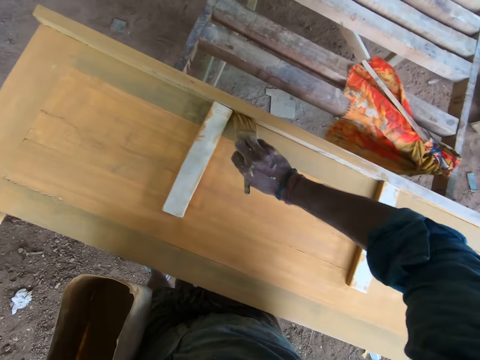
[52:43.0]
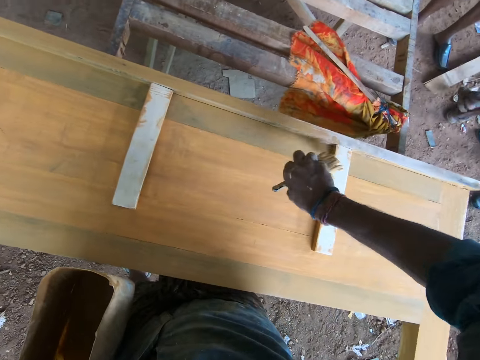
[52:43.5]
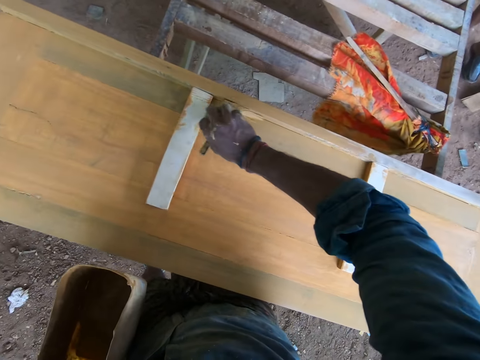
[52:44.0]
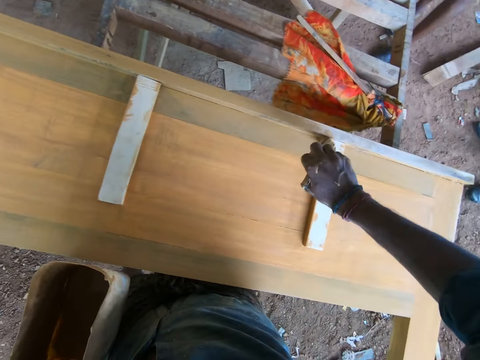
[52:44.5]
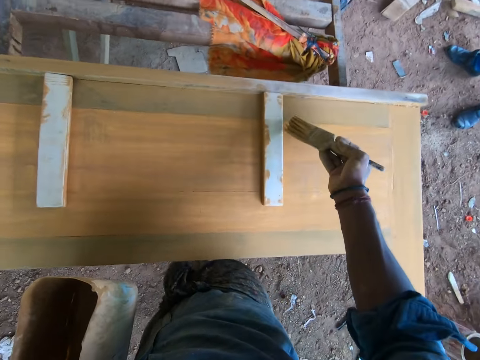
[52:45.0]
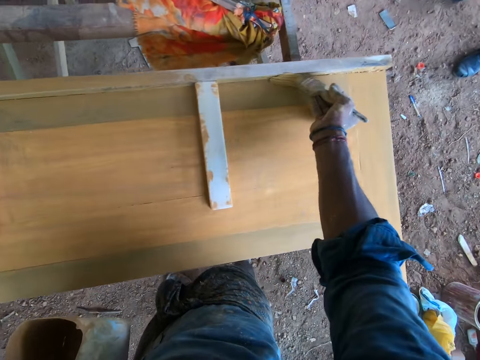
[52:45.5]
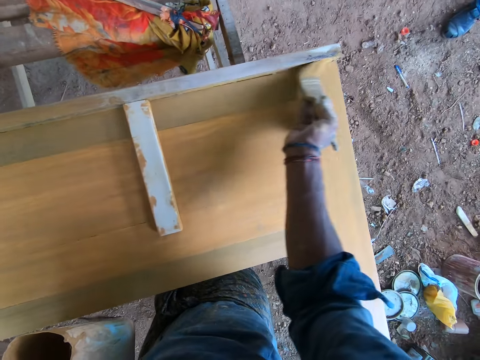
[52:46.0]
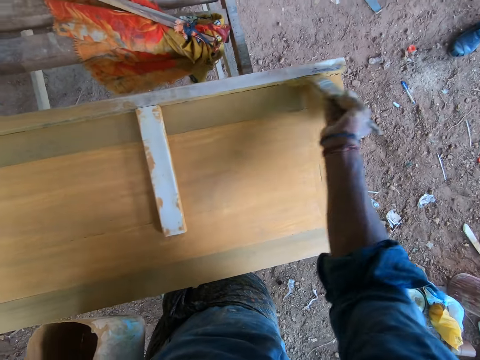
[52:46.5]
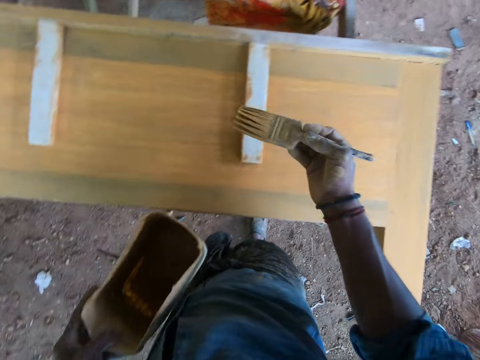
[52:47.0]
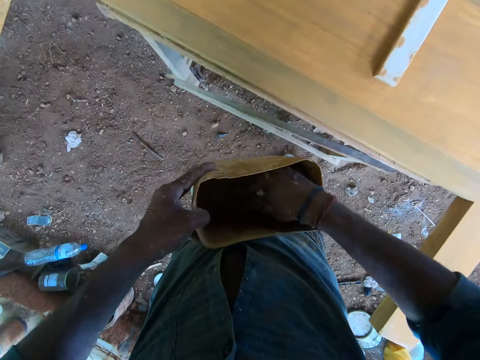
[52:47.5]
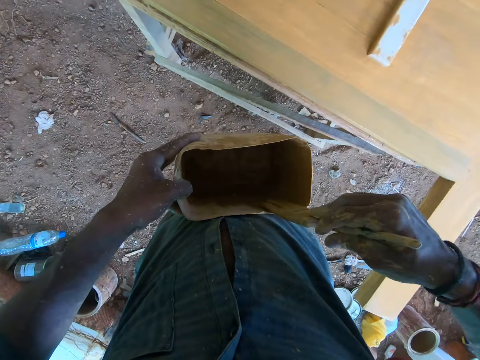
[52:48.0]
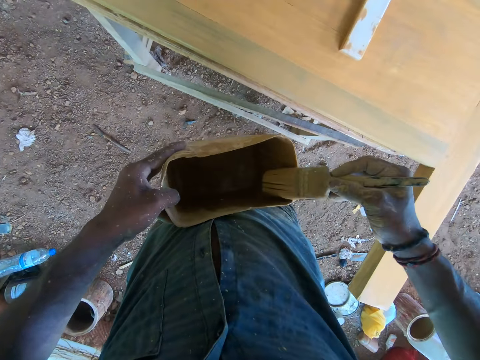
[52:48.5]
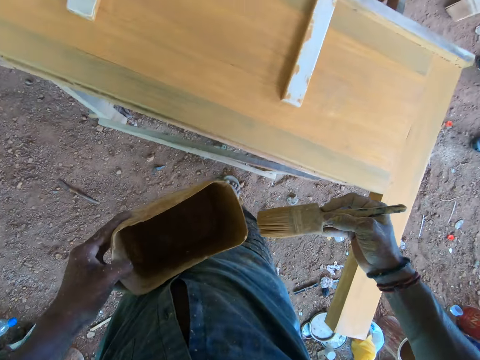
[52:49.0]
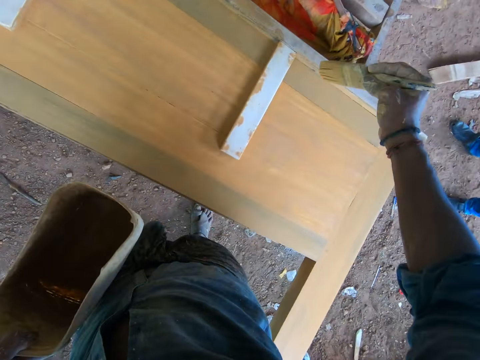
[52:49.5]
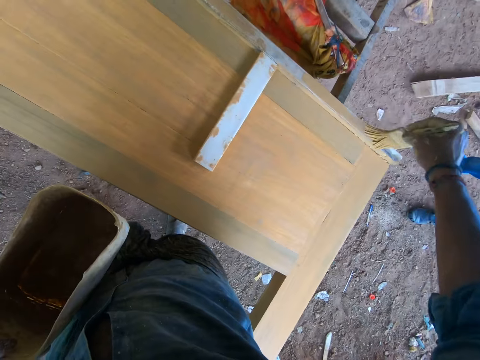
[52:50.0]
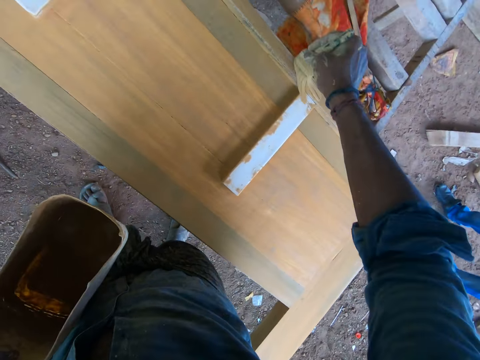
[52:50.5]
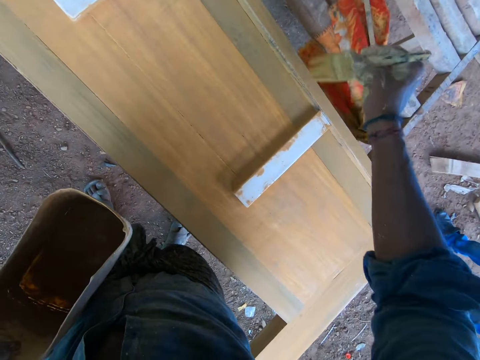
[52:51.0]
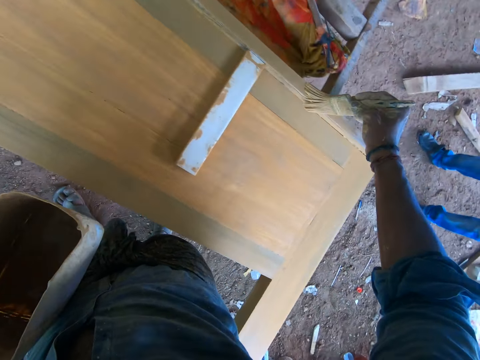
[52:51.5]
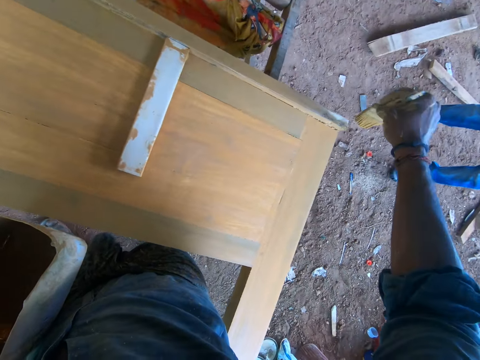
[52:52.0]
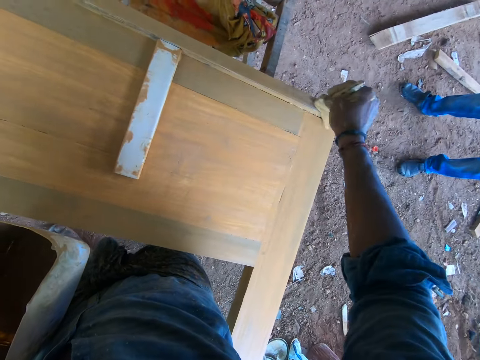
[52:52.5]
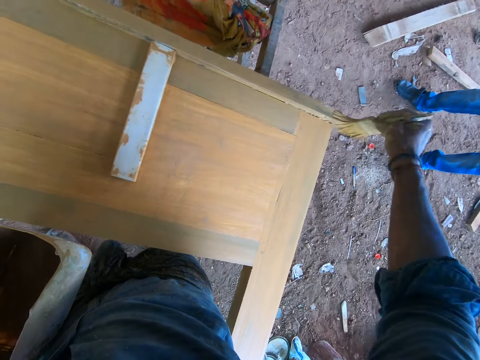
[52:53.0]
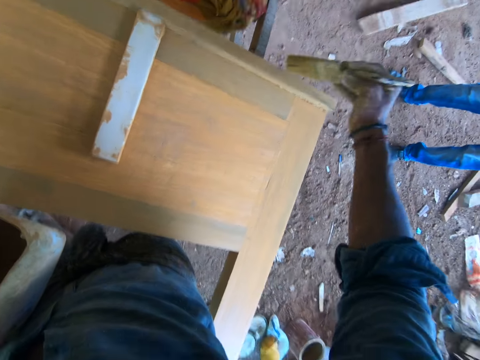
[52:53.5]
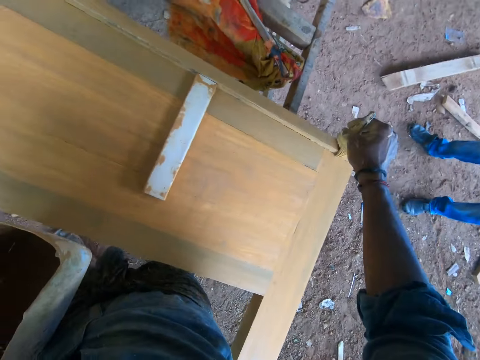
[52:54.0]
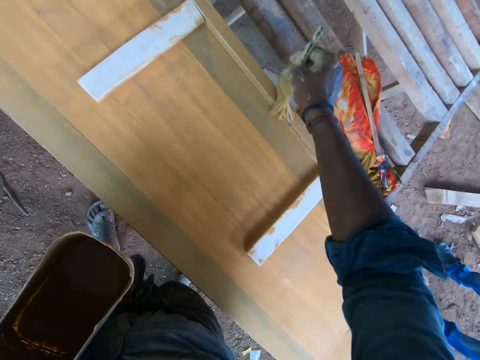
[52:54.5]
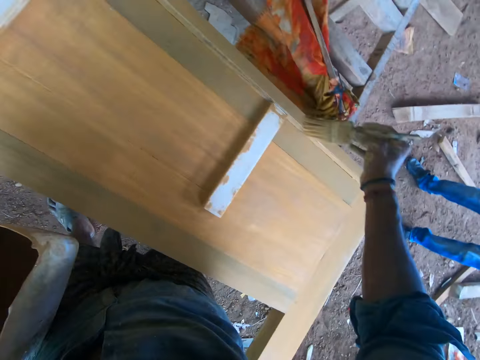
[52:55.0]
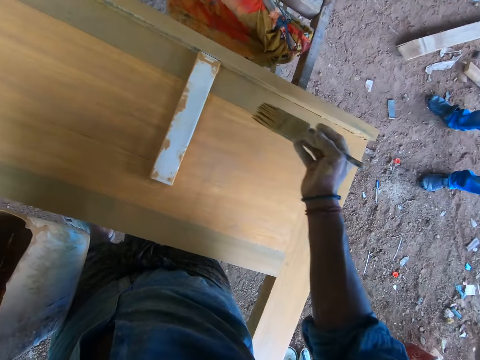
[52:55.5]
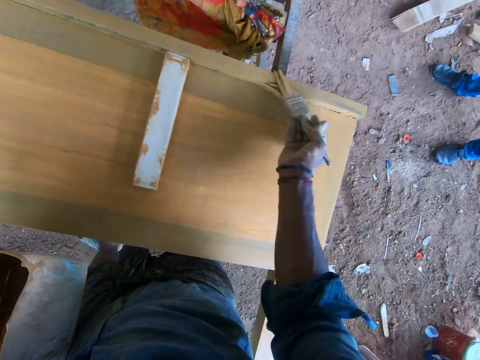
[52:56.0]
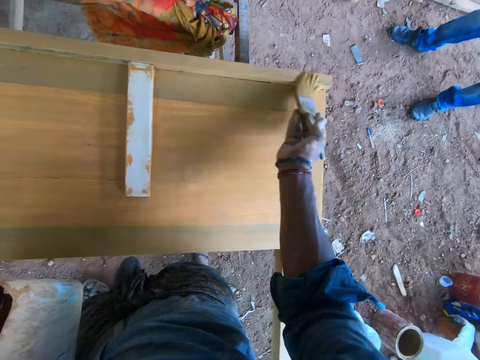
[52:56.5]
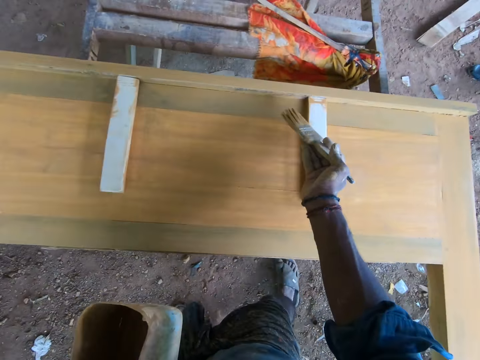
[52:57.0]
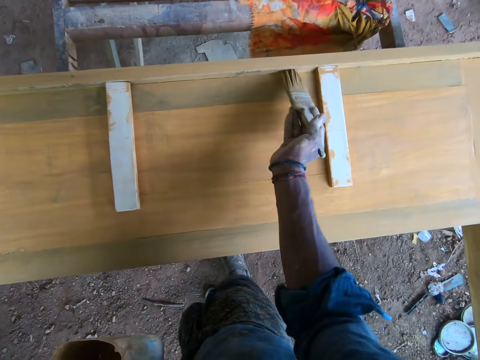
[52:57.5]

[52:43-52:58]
The camera wearer dips the paintbrush in his right hand in the paint container in his left hand. He rubs the paint brush in his right hand on the edge of the paint container in his left hand to wipe excess paint. He paints the piece of wood with the paint brush in his right hand. He converses with a man, another man and a third man.

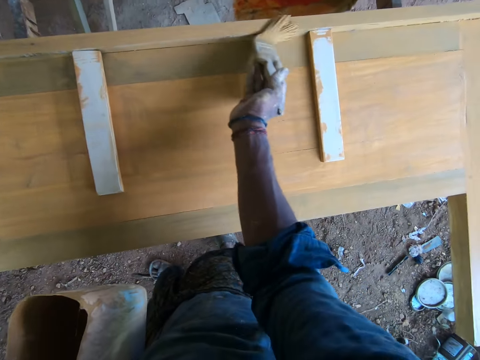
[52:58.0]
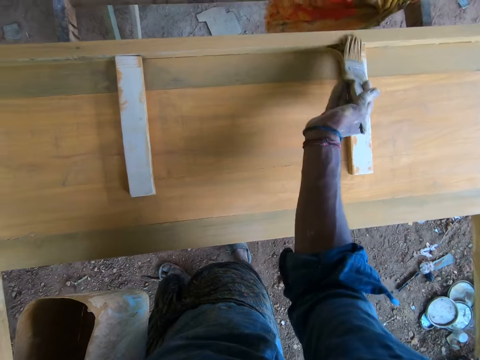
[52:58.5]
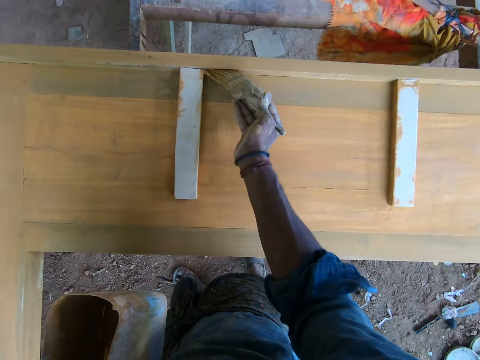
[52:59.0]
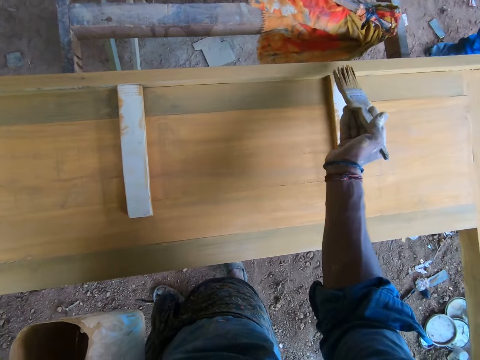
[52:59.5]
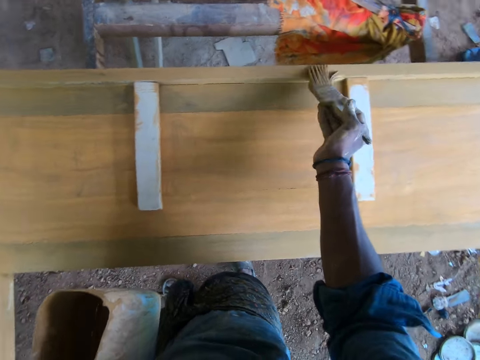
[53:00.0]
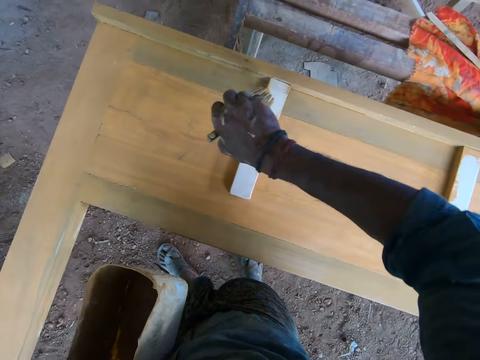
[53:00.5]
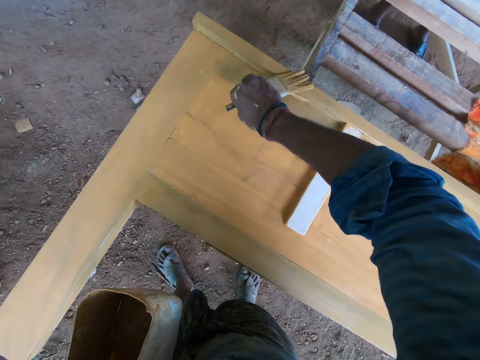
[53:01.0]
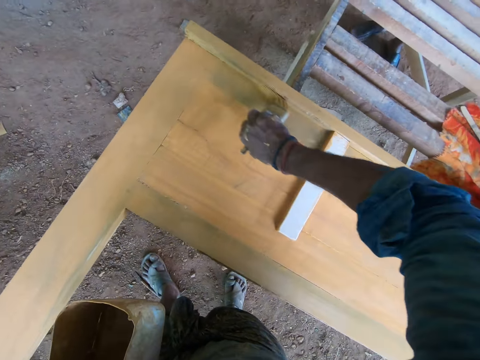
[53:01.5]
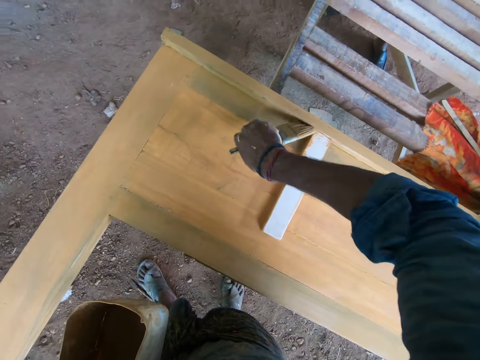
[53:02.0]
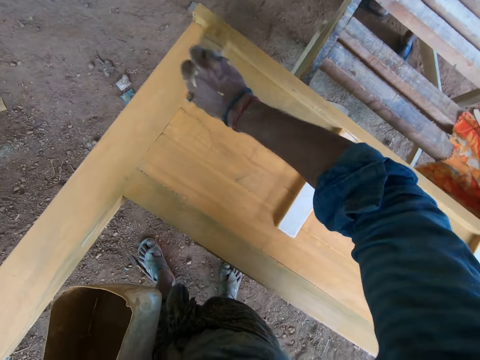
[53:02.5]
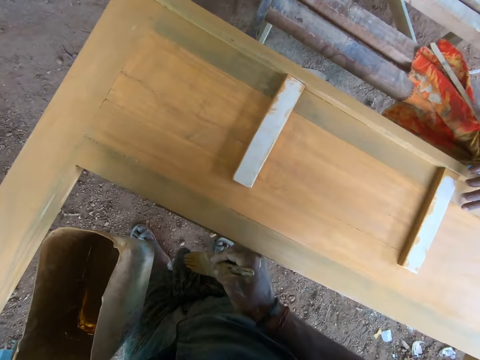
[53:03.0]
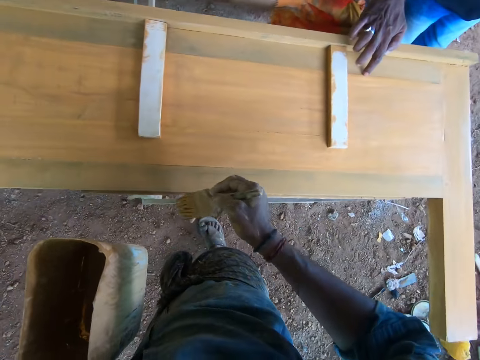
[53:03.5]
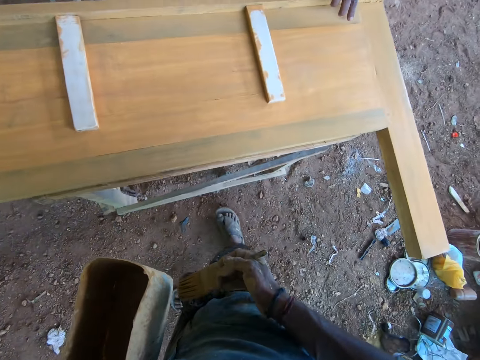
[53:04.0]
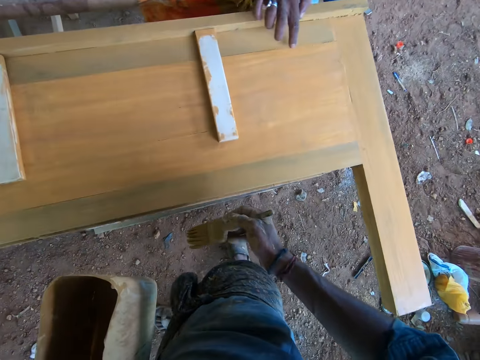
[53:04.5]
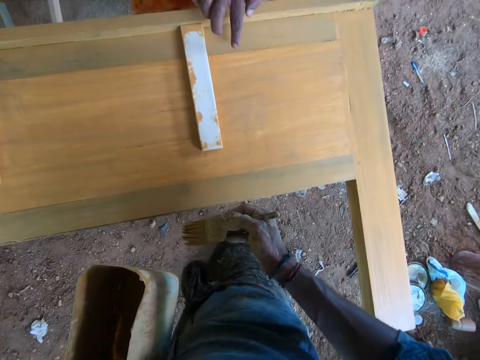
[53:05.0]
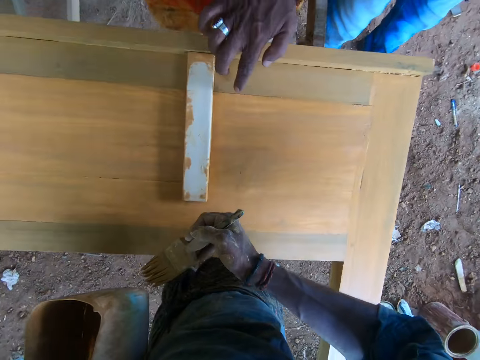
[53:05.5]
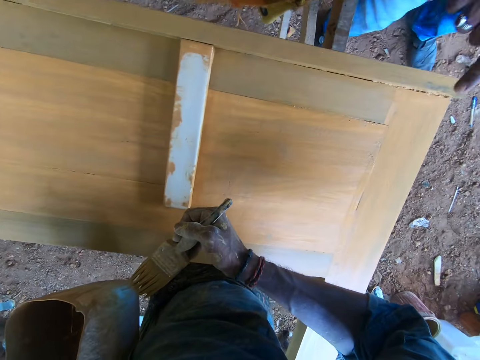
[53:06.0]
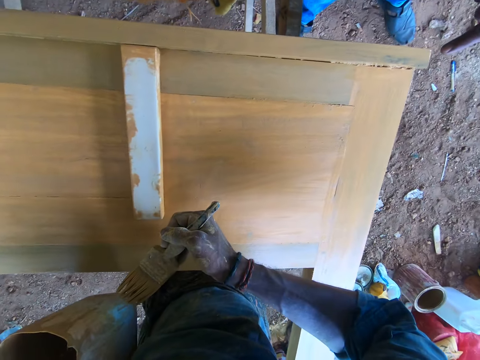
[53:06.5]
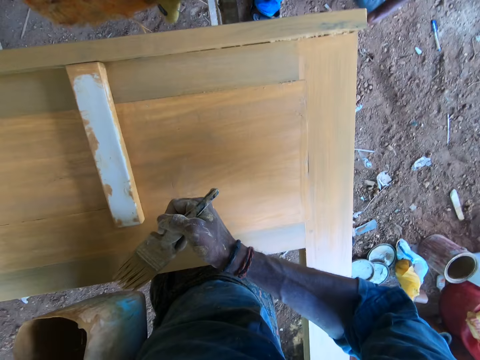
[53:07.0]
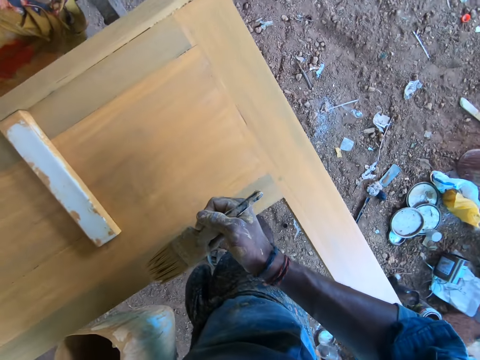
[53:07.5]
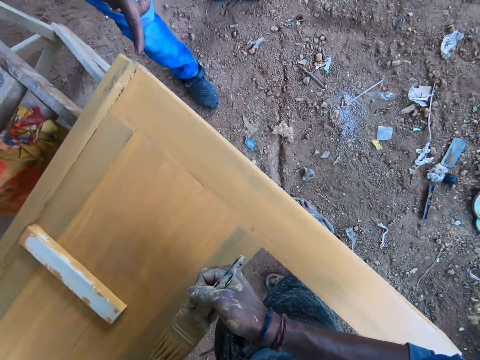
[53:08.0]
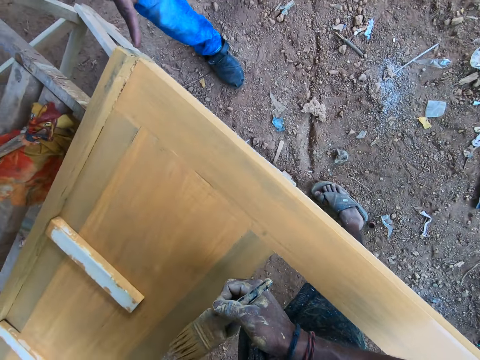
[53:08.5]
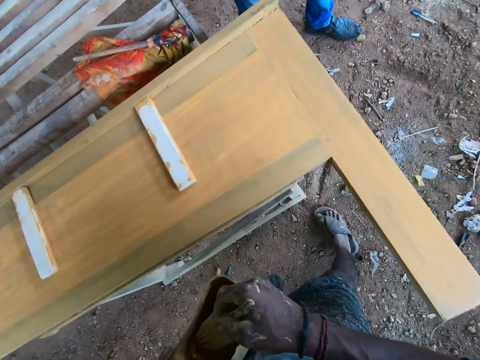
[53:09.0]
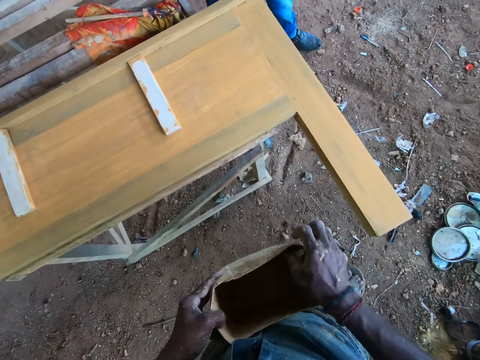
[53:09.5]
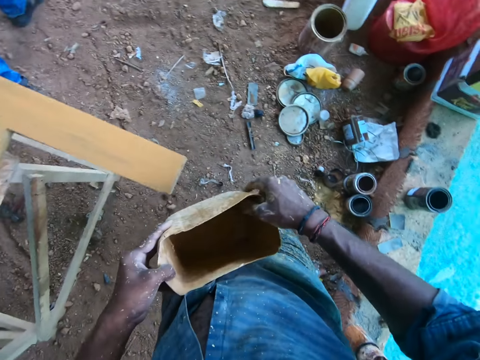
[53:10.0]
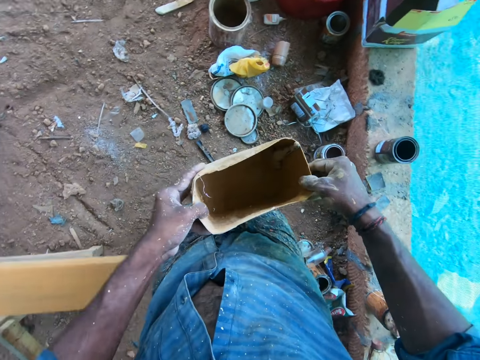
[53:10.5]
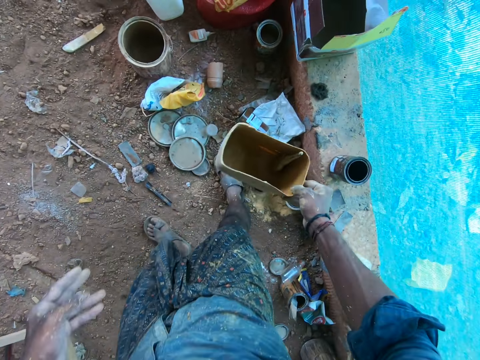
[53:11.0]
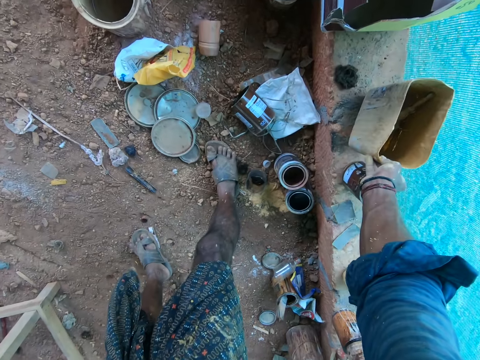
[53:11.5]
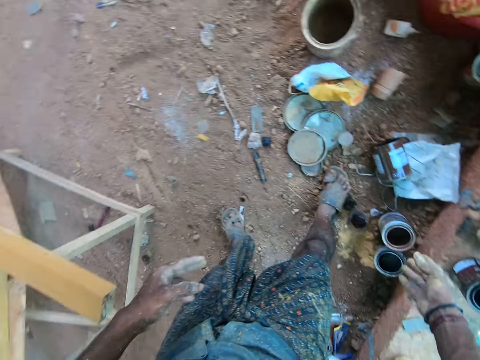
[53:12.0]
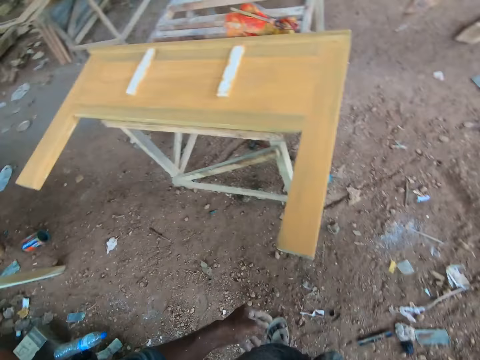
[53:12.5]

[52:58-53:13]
A man touches the piece of wood with his right hand. The man converses with the camera wearer. The man points his right hand toward the piece of wood. The camera wearer dips the paintbrush in the can. He drops the paintbrush into the paint container with his right hand. He holds the paint container with both hands. He holds the paint container with his right hand. He places the paint container on a concrete pavement with his right hand.
